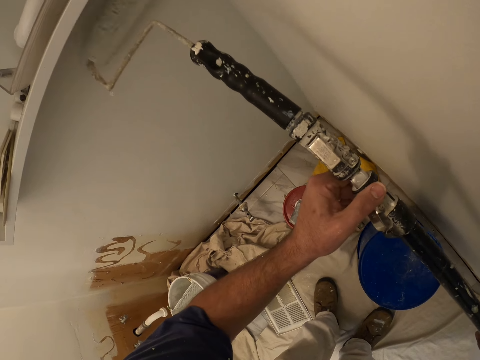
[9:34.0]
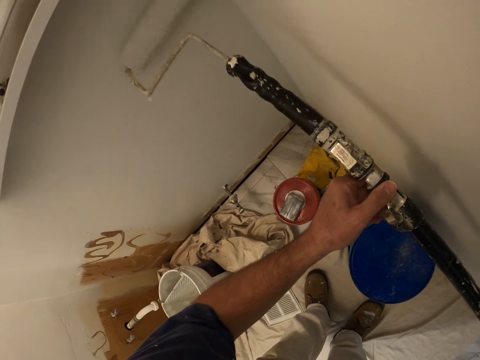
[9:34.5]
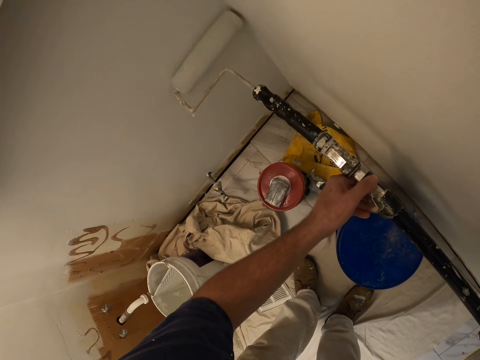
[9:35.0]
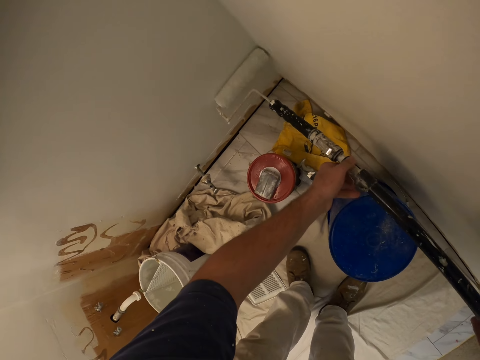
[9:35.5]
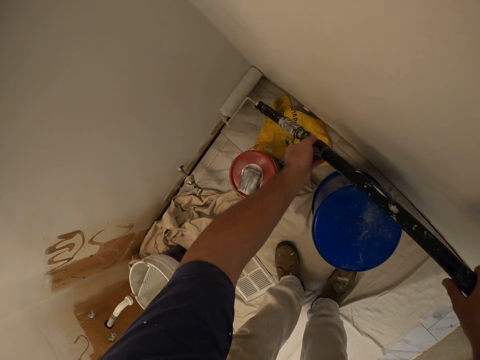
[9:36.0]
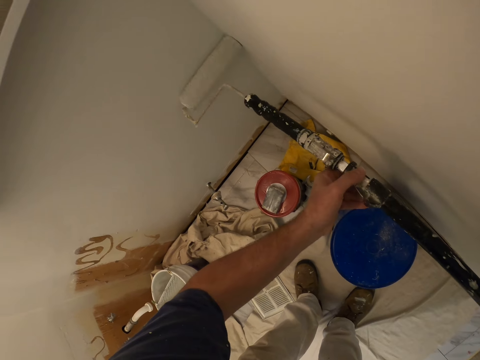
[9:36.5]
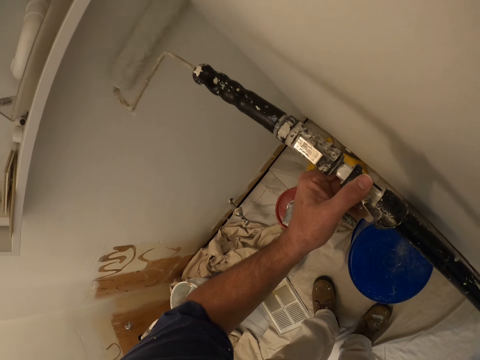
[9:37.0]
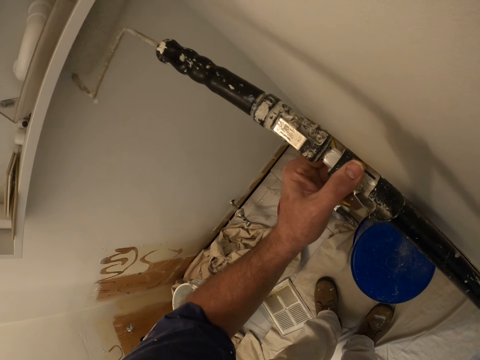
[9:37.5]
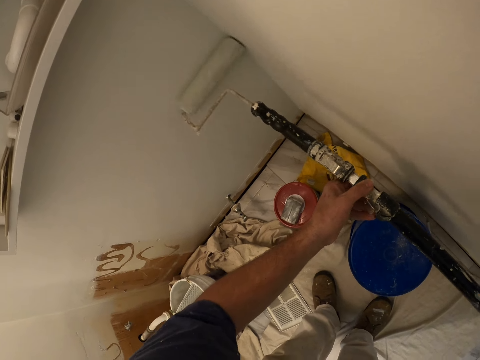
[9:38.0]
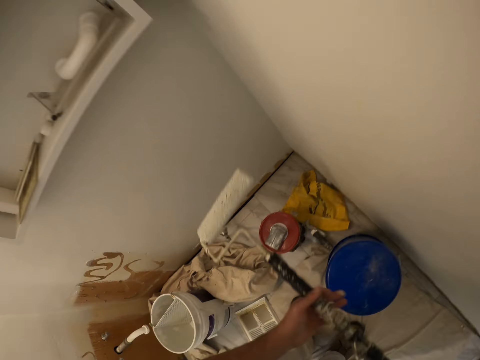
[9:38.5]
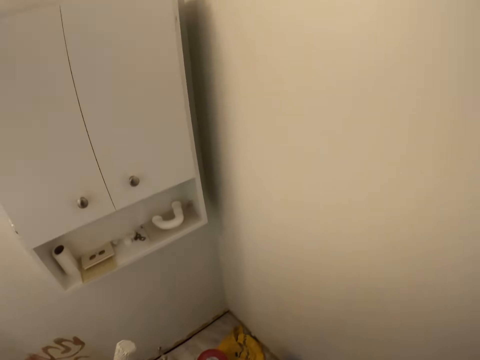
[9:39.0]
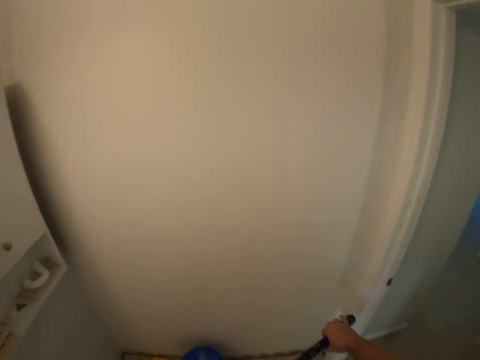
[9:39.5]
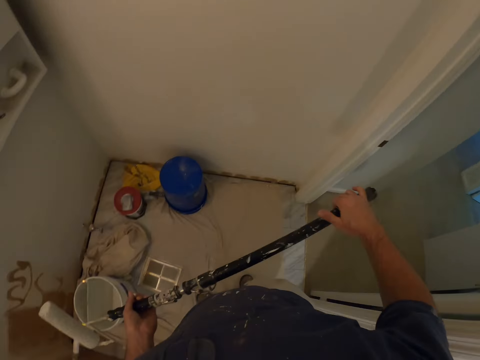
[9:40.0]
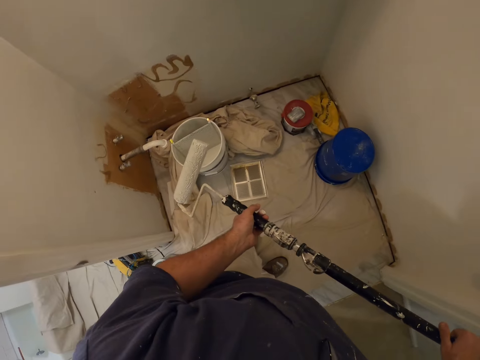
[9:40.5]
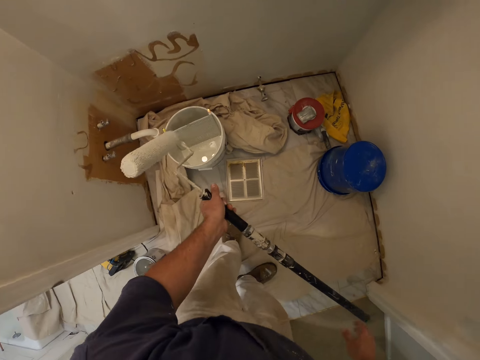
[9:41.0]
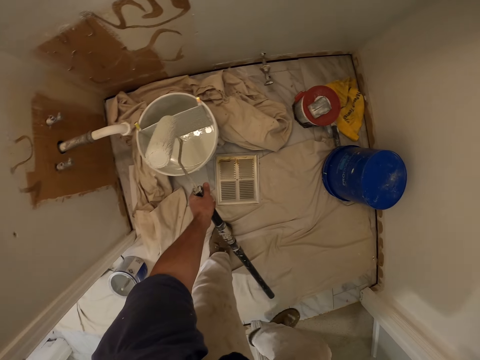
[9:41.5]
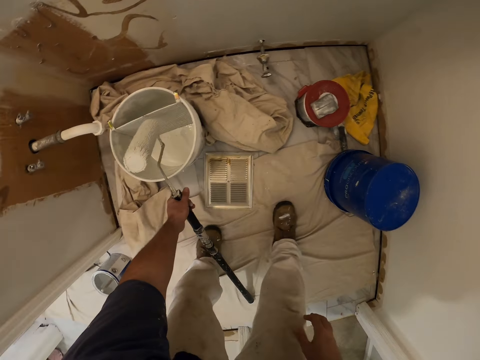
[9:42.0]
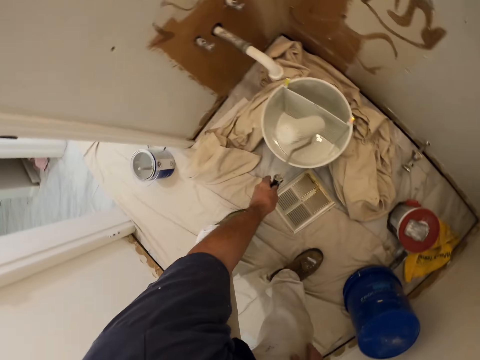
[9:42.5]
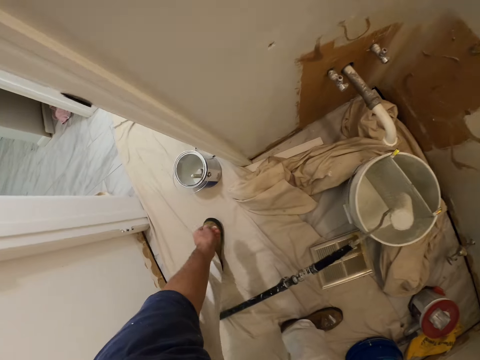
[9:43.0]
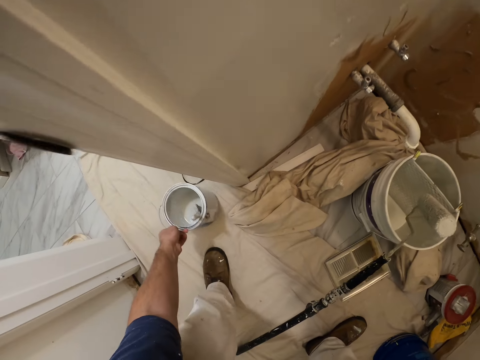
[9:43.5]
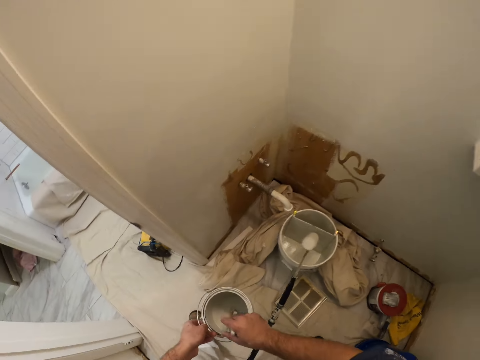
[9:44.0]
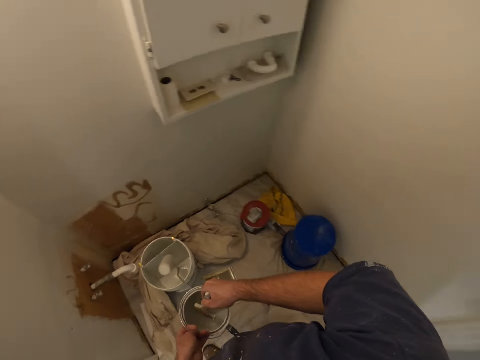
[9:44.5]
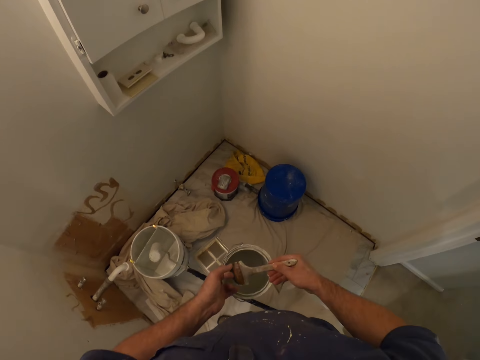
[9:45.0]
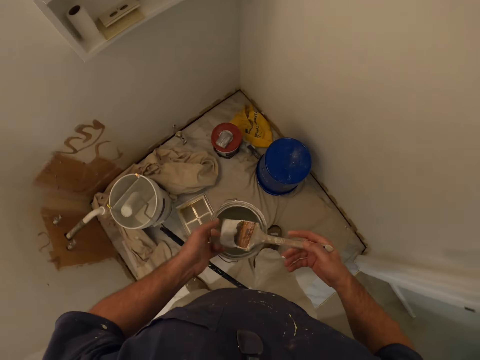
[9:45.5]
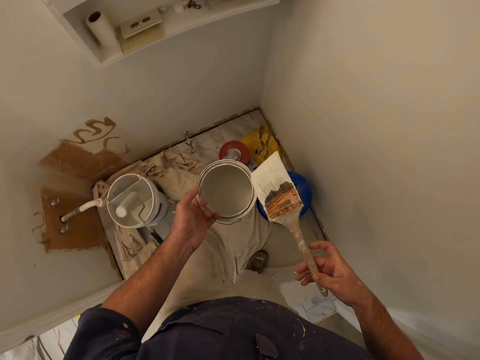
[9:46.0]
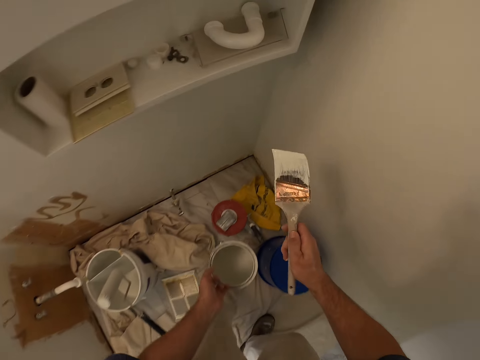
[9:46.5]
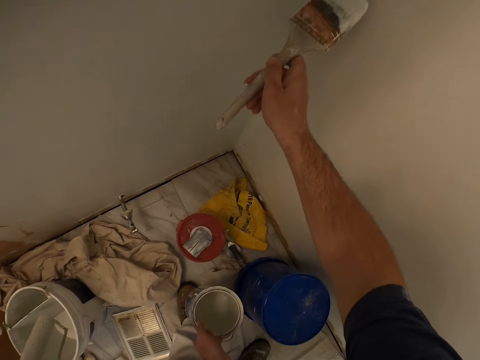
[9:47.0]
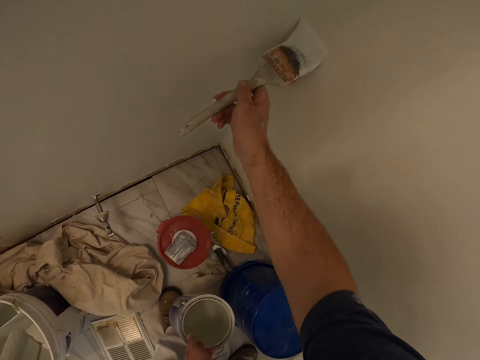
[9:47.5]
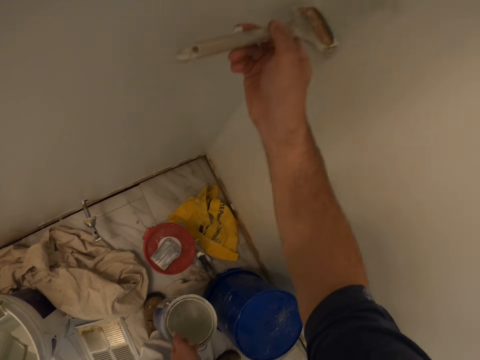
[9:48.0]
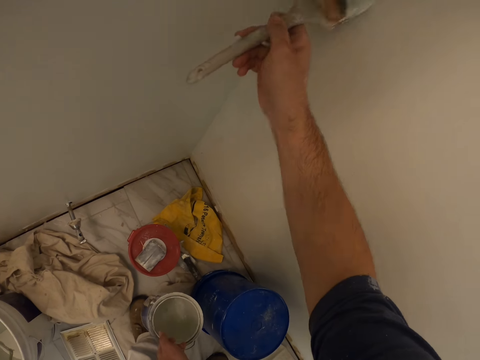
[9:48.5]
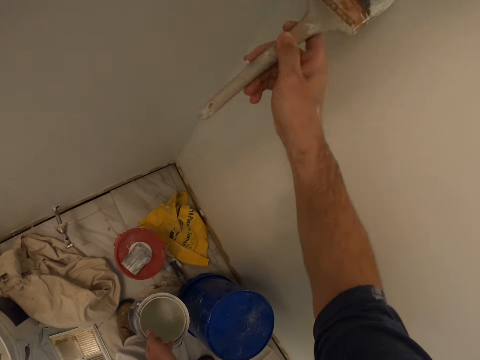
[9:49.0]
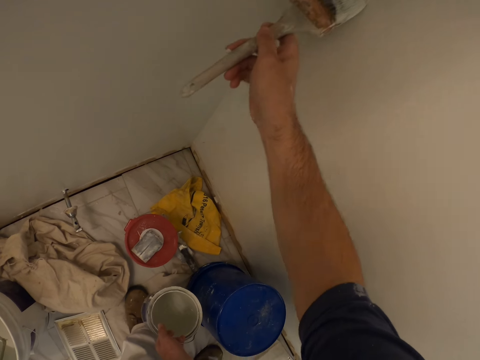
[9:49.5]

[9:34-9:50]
The camera wearer holds the paint roller. He puts the paint roller on top of the bucket. He holds the container. He picks up a smaller paint container on the floor with his left hand. He holds the paint brush in the smaller paint container. He shakes the paint brush. He moves towards the wall. He paints the wall with the paint brush.

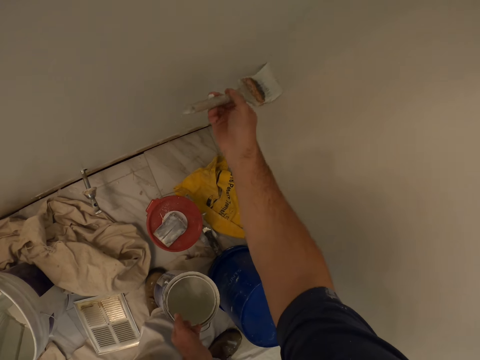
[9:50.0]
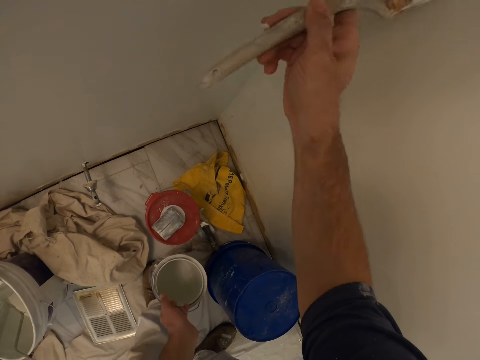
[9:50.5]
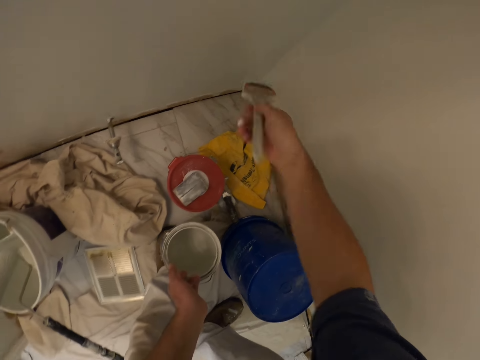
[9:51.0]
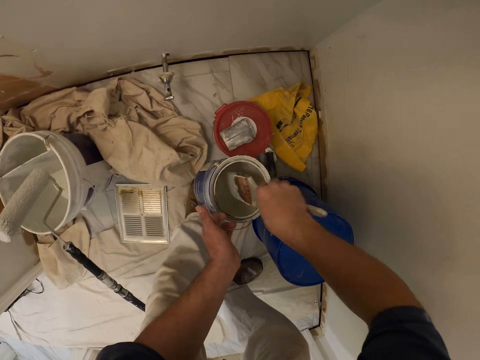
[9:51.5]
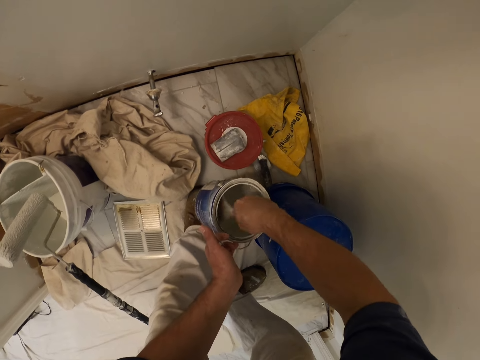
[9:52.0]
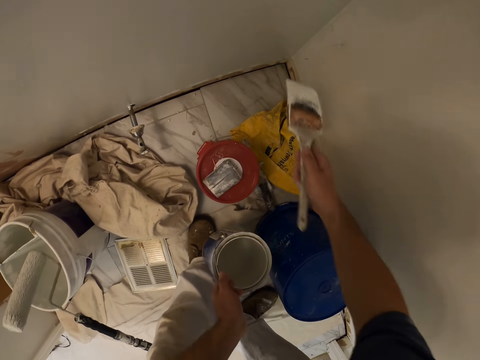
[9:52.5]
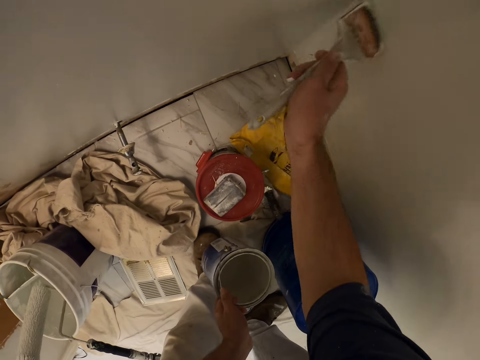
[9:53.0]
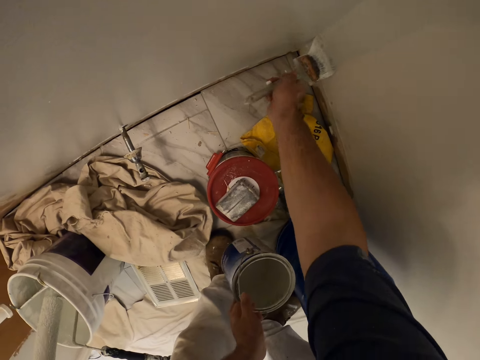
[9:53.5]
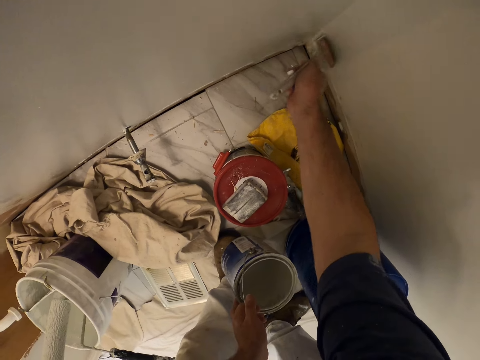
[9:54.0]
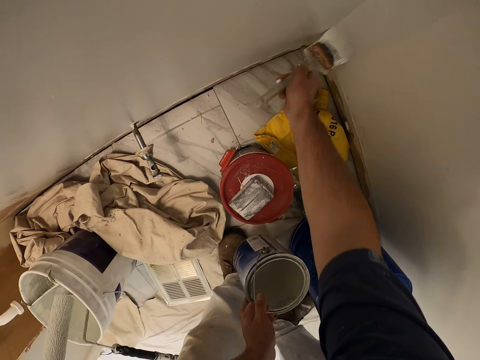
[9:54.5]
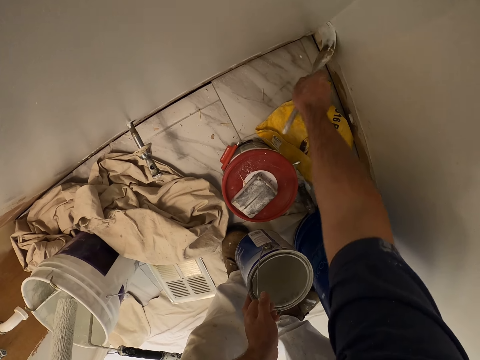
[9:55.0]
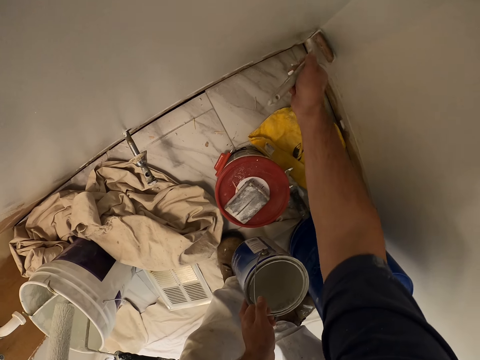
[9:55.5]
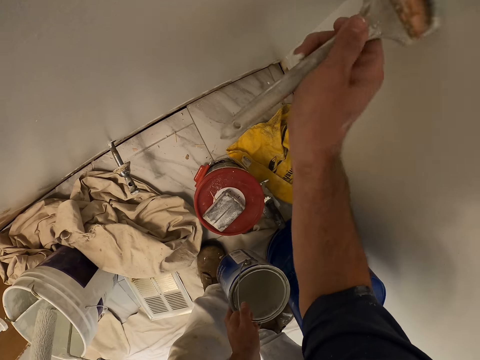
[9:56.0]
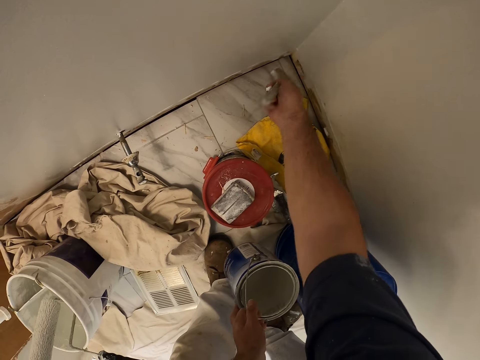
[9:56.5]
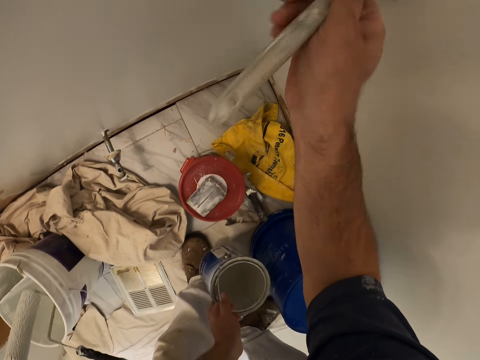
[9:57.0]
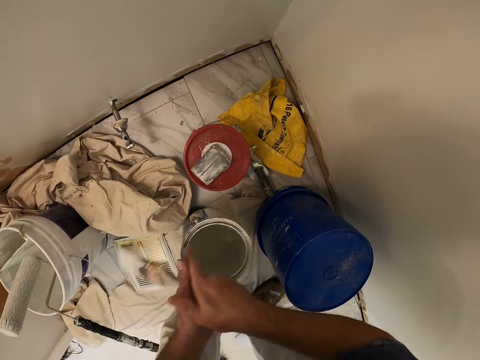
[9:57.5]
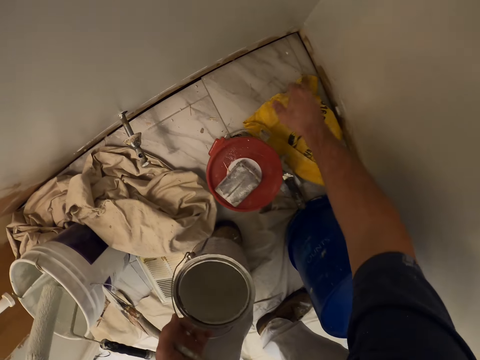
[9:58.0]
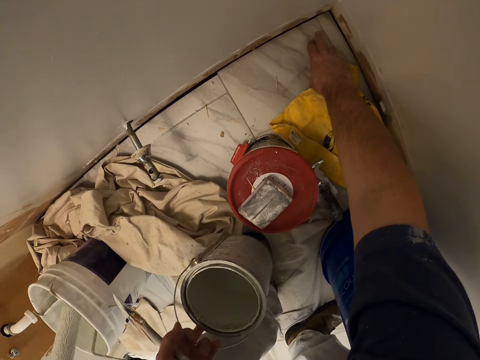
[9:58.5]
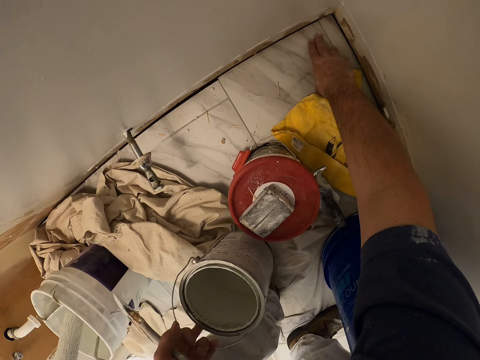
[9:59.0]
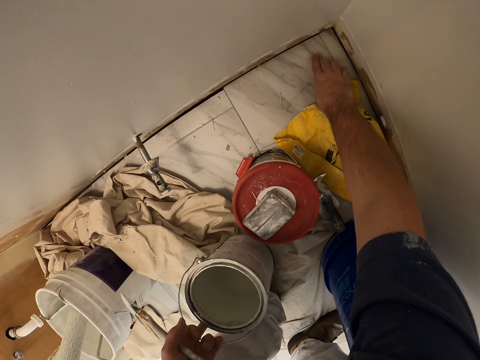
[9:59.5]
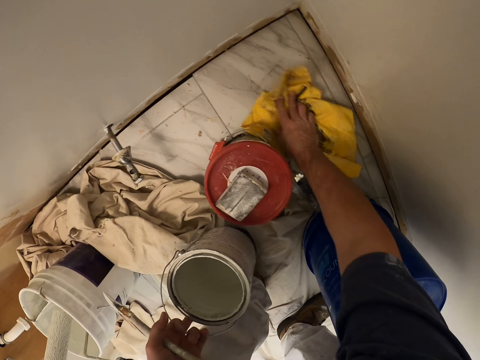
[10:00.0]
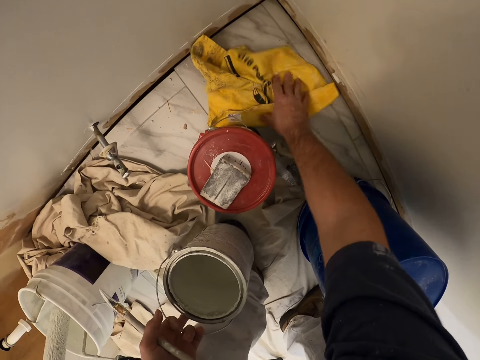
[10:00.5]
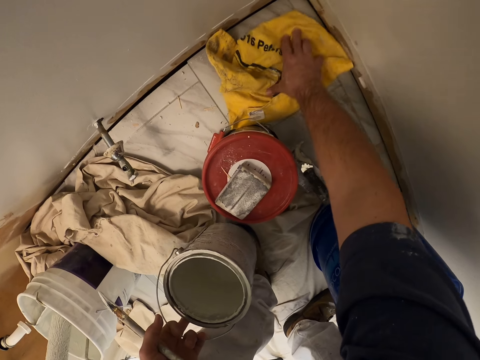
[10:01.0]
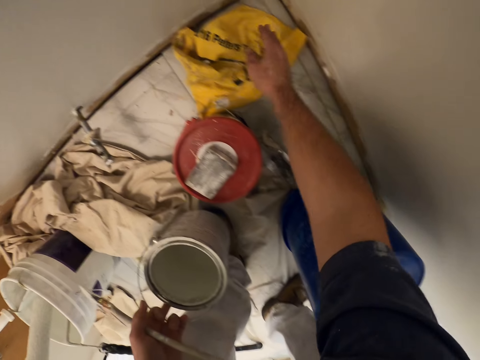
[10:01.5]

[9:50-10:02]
The camera wearer gets more paint from the smaller paint container. He dips the paint brush inside the container. He paints the wall with the paint brush. He holds the paint brush with his left hand. He wipes the paint on the floor. He touches the floor with his right hand. He puts a cloth at the edge of the wall. He holds the material and spreads the material on the floor.
